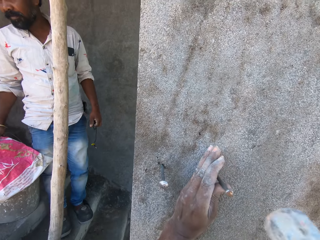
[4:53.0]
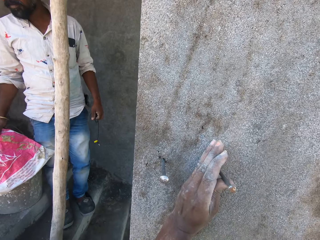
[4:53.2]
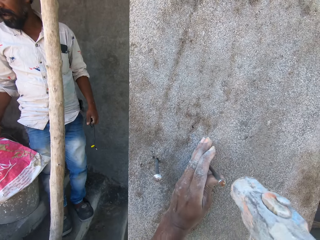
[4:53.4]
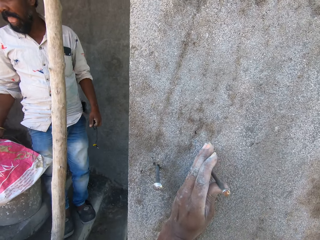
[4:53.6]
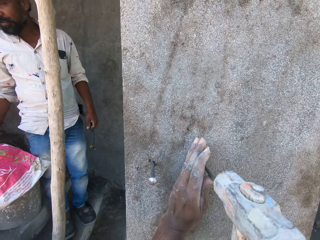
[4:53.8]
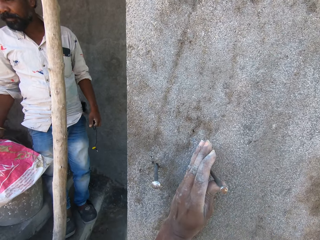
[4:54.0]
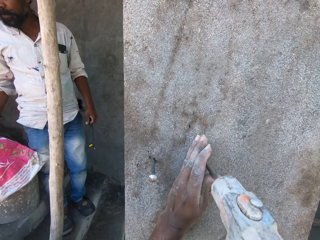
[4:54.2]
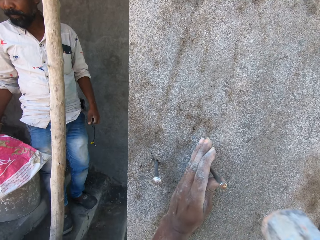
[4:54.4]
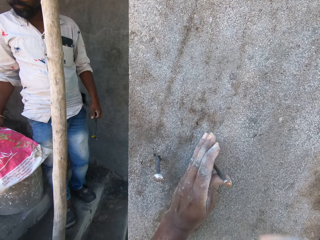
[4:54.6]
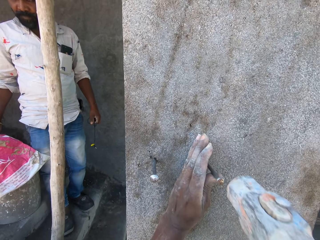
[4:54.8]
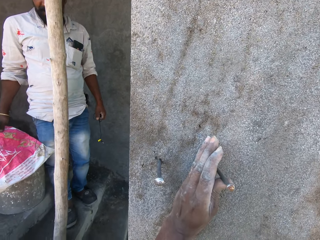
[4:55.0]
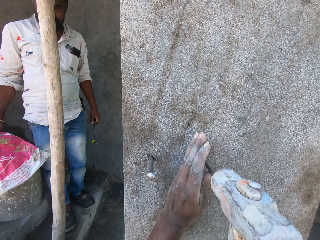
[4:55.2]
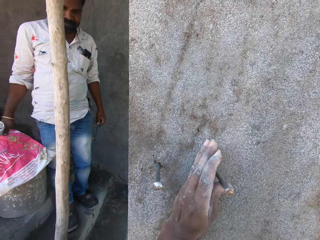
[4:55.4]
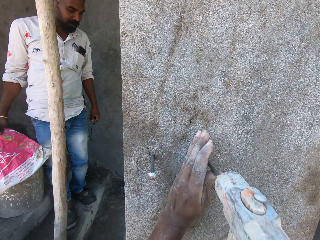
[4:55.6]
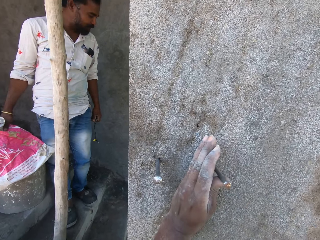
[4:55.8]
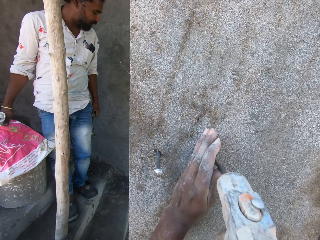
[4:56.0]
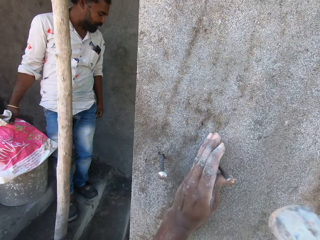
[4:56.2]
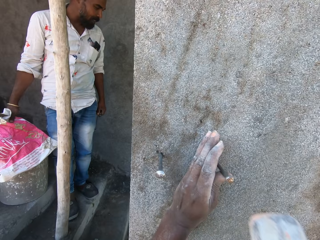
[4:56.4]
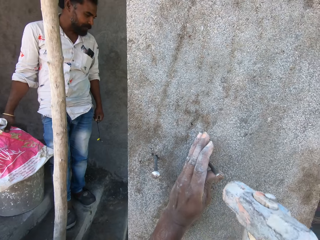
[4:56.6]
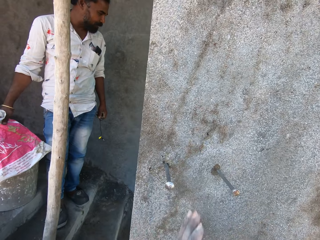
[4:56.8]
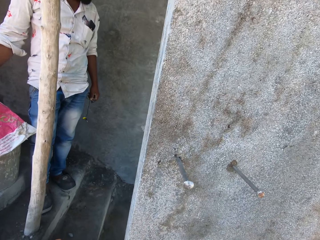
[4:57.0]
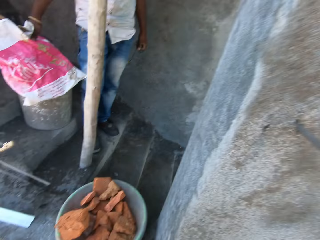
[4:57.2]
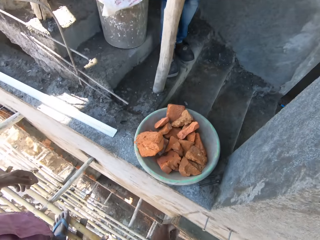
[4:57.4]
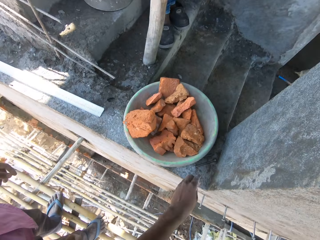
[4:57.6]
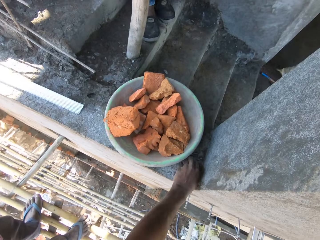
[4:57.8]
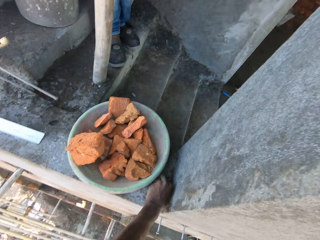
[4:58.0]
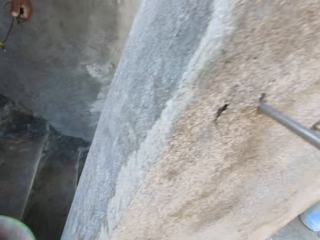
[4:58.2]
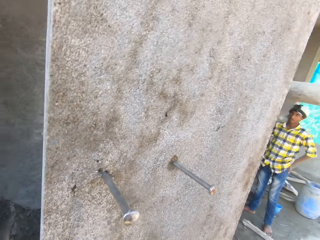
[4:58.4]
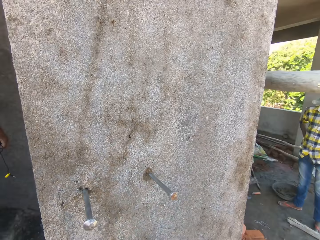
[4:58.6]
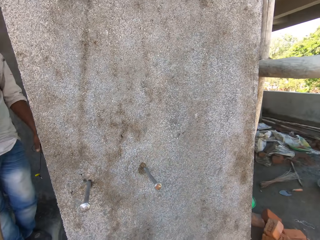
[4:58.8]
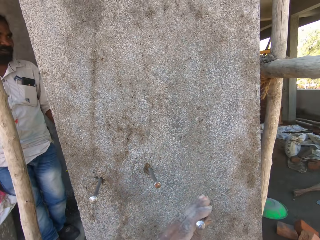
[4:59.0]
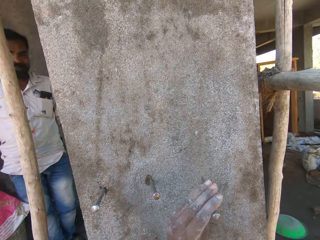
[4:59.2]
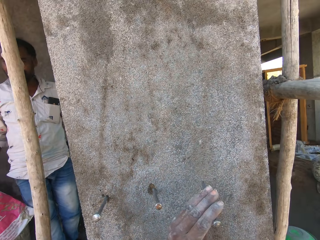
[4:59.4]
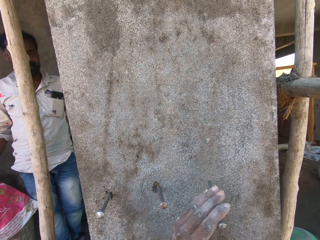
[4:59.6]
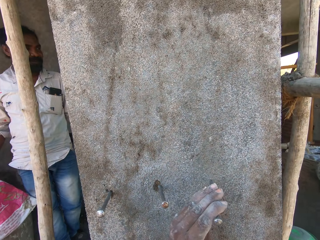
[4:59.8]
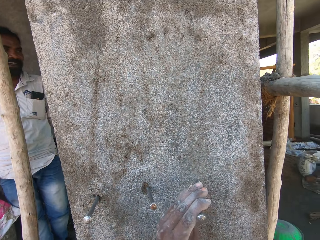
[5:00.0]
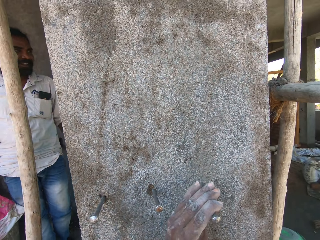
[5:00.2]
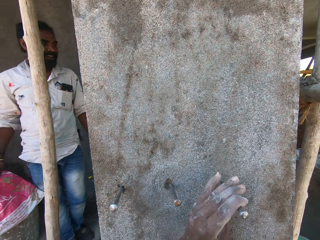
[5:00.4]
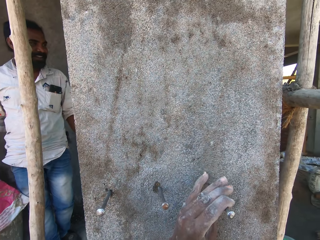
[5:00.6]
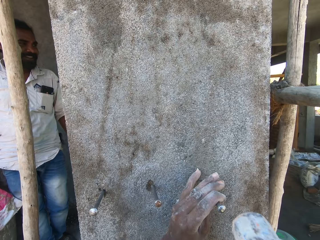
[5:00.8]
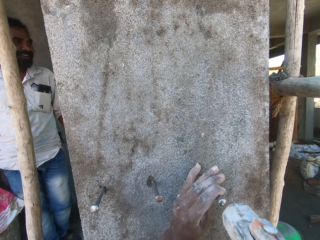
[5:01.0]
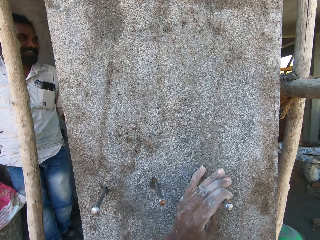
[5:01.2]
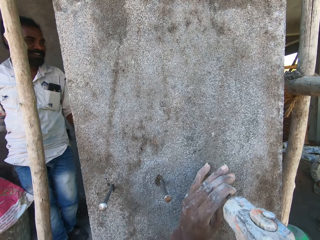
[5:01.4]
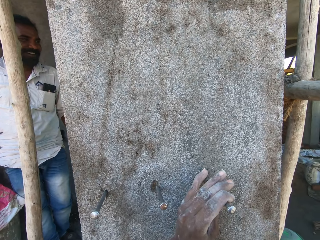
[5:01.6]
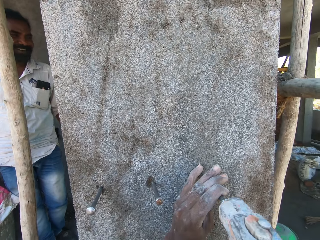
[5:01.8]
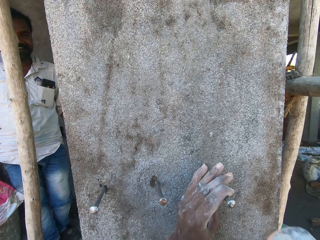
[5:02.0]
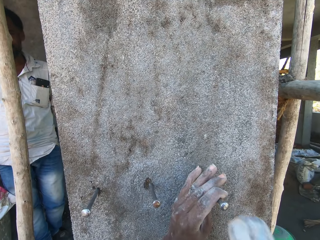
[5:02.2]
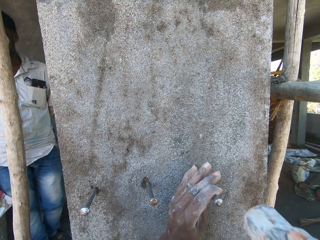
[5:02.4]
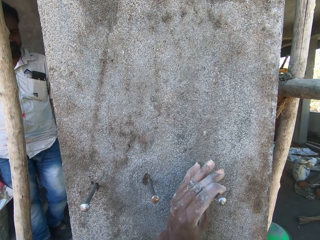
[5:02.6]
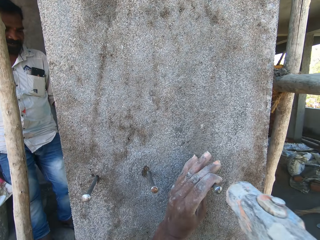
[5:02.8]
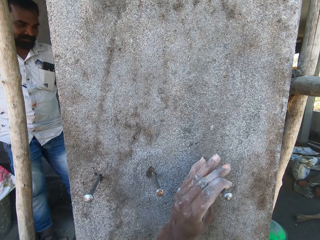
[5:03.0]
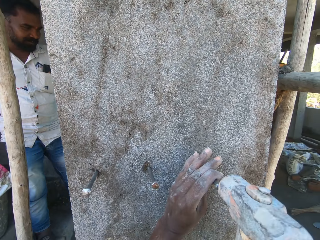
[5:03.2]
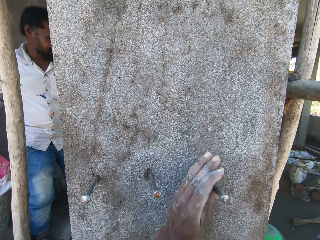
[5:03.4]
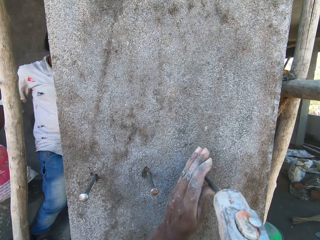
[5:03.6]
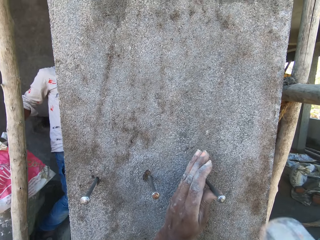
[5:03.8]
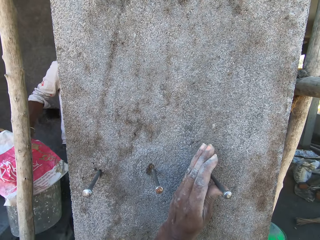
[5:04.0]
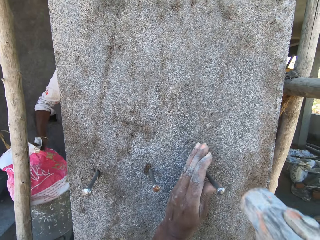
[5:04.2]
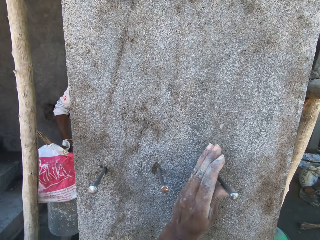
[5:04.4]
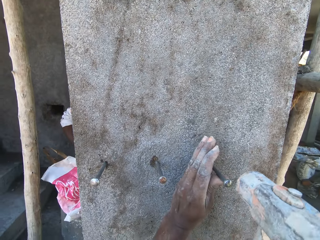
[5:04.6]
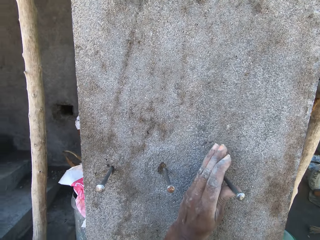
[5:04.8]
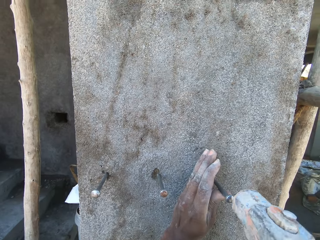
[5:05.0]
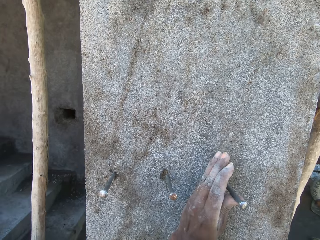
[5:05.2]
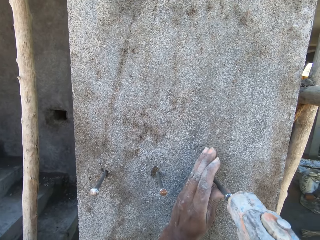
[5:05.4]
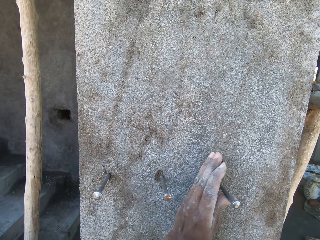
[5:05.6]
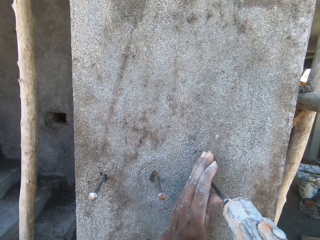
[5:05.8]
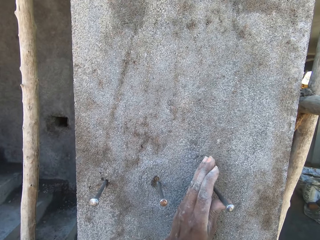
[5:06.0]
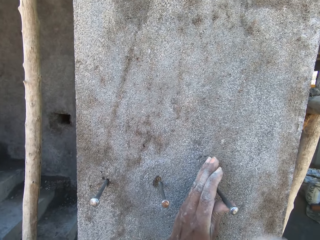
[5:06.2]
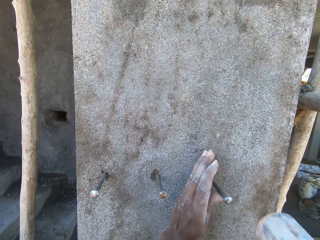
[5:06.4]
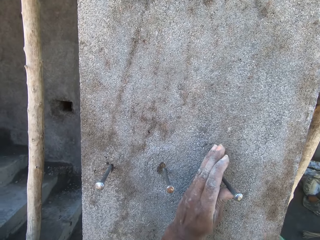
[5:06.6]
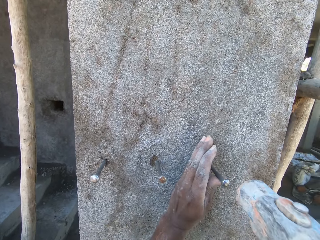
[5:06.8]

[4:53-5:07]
The camera wearer picks up a bolt from the top of a wall with his left hand. He places the bolt on the wall with his left hand. He hits the bolt into the wall with the hammer in his right hand. A man climbs down a staircase.

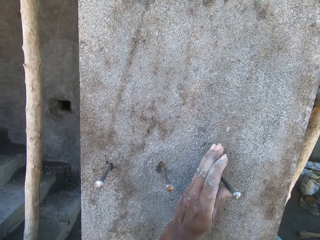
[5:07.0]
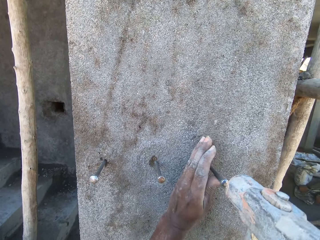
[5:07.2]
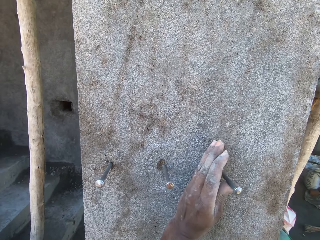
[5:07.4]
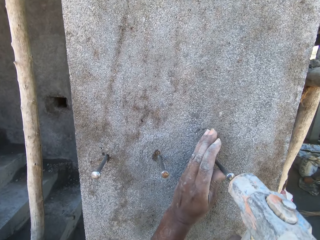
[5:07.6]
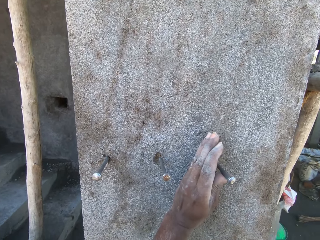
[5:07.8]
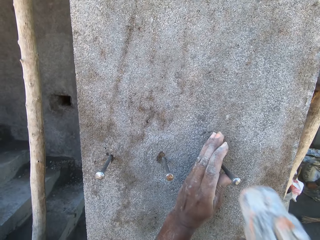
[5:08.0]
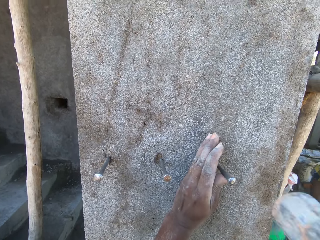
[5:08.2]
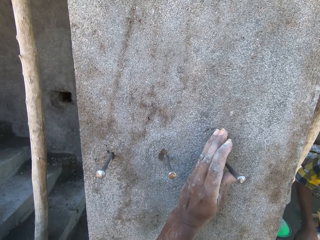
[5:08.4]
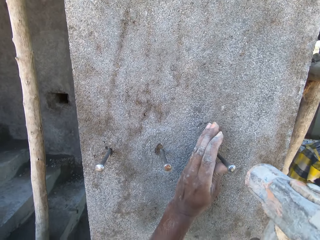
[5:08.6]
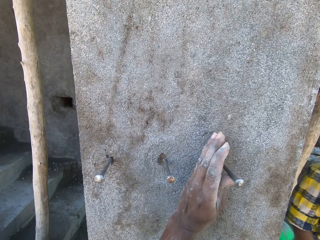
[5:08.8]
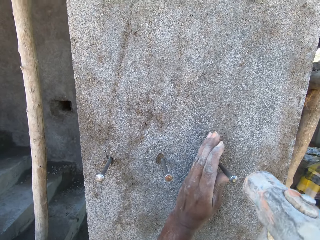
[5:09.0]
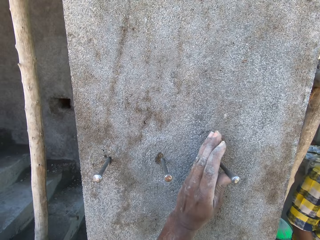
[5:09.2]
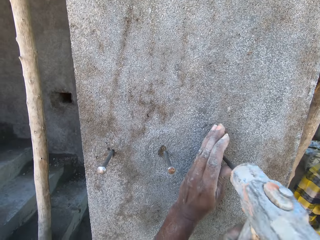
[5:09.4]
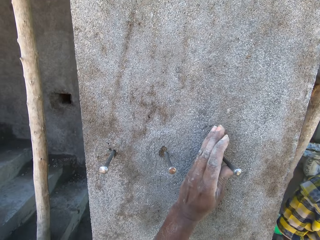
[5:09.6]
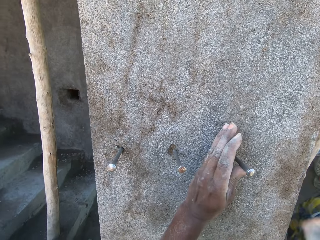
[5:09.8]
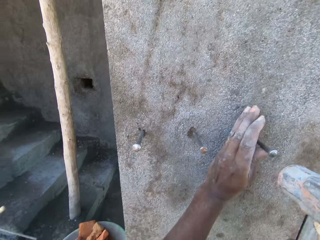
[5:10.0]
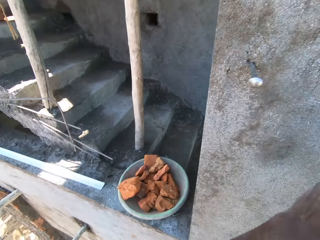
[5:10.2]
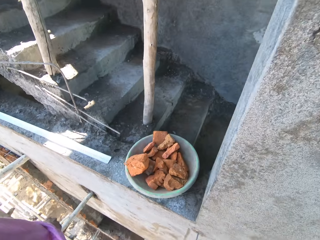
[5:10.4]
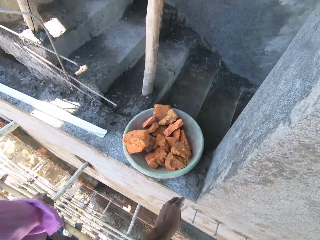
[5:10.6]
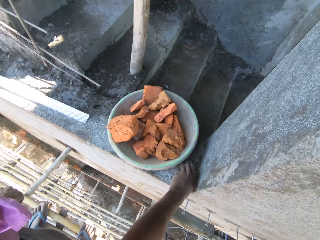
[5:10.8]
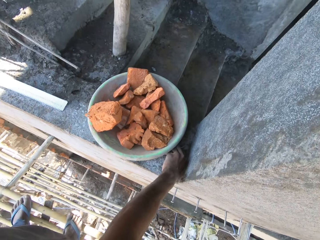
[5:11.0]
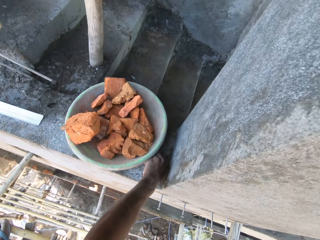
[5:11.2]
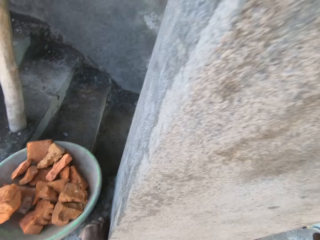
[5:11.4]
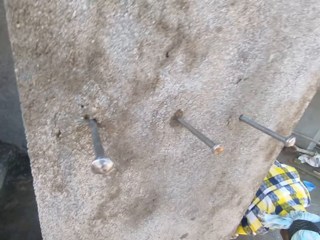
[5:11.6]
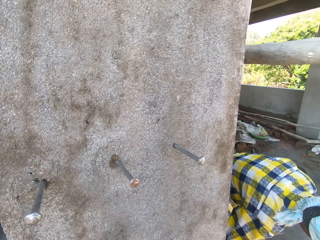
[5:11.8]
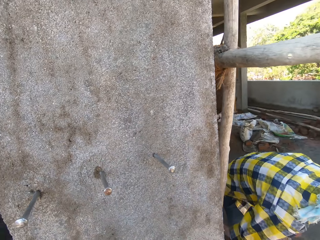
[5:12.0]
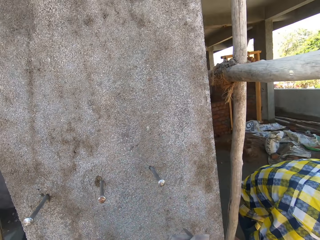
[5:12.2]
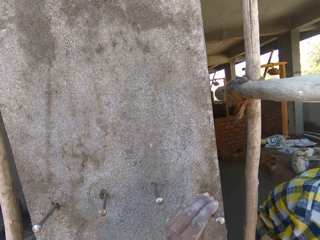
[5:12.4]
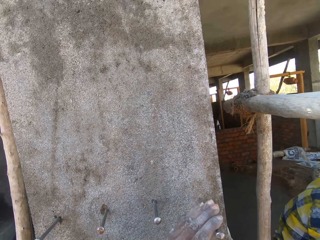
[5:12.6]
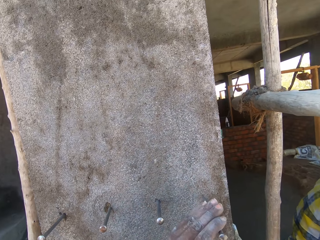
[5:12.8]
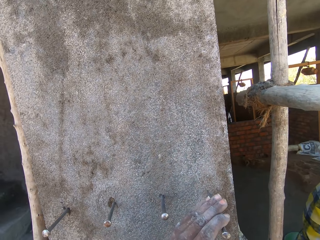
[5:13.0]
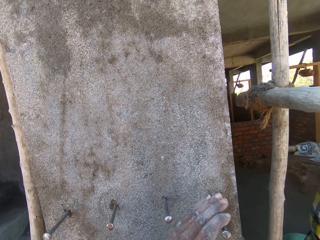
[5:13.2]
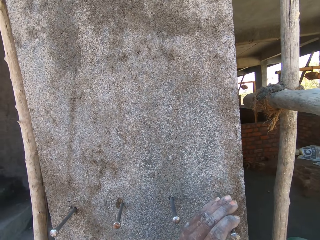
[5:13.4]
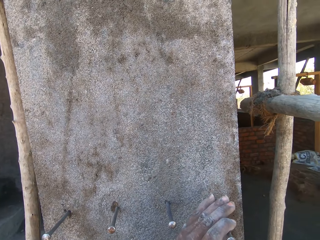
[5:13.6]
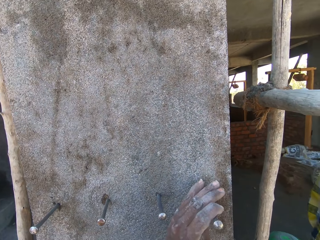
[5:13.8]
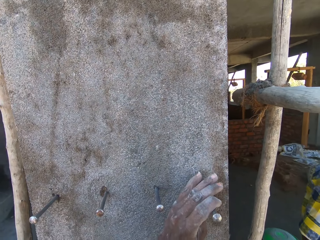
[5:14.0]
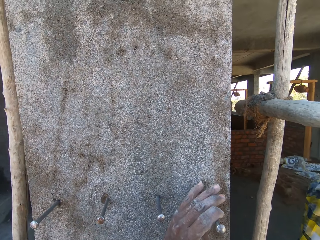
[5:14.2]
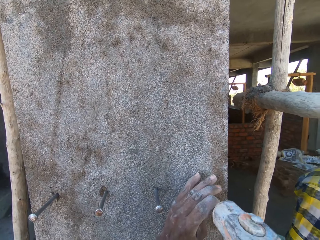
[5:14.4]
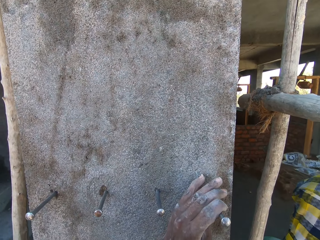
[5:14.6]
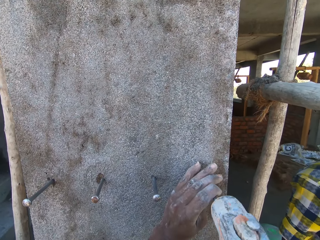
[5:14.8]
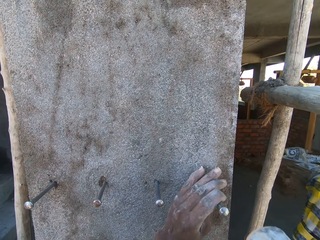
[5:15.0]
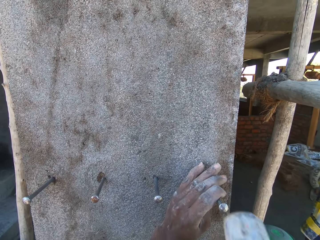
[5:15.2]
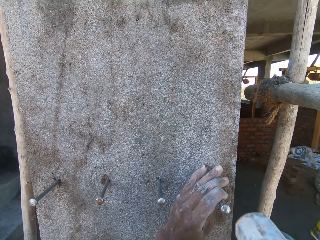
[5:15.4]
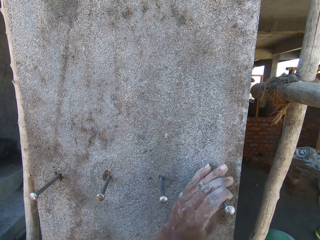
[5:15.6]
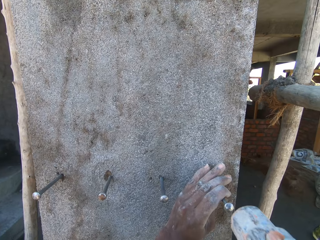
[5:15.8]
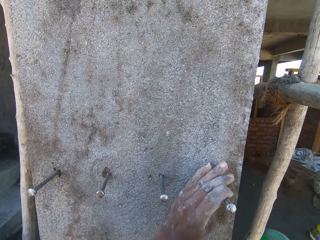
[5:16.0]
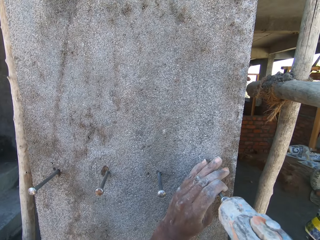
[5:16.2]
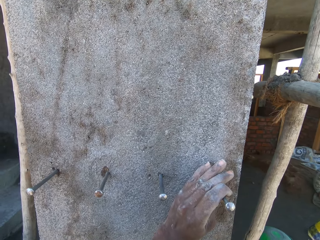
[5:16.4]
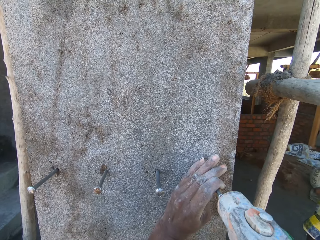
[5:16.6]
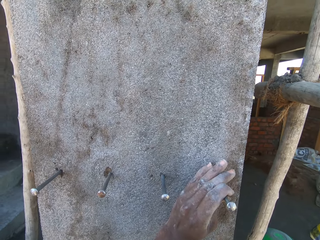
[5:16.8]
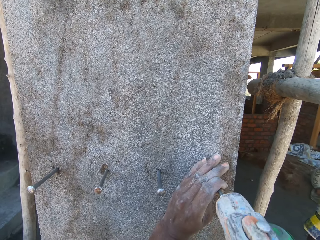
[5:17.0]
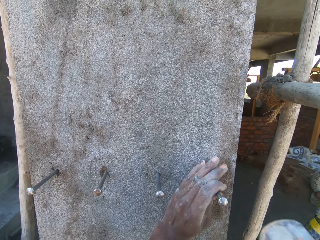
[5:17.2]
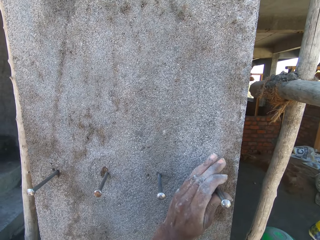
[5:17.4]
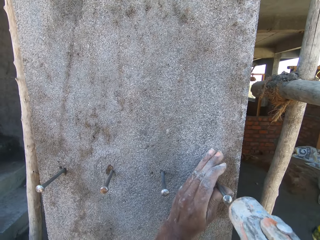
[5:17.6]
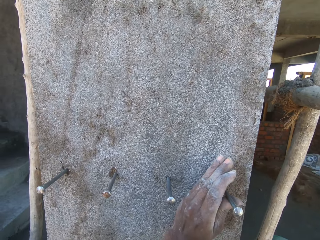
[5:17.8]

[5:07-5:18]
The camera wearer picks up a bolt from the top of the wall with his left hand. He places the bolt on the wall with his left hand. He hits the bolt into the wall with the hammer in his right hand.
